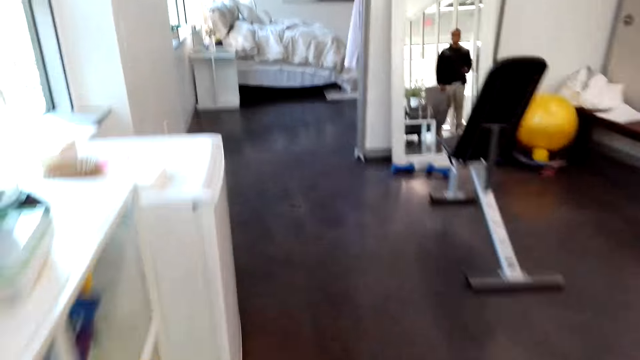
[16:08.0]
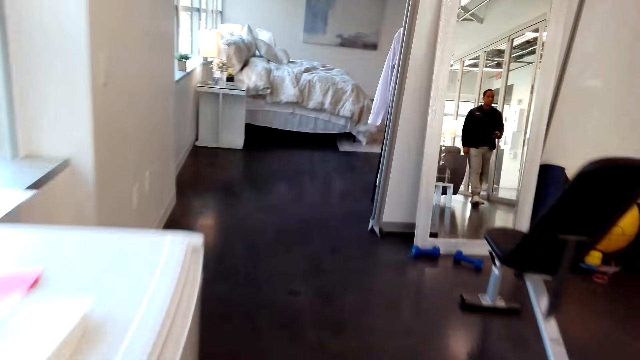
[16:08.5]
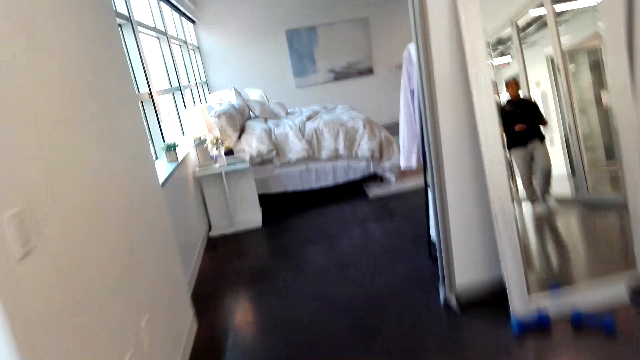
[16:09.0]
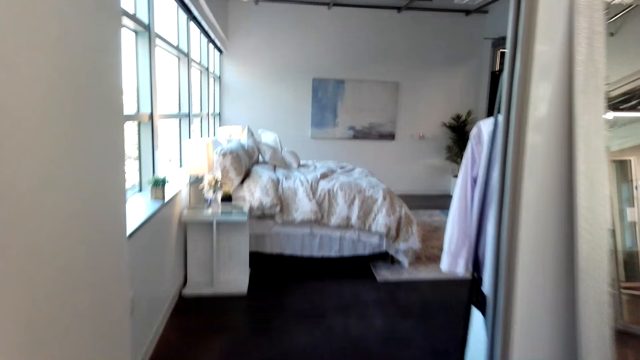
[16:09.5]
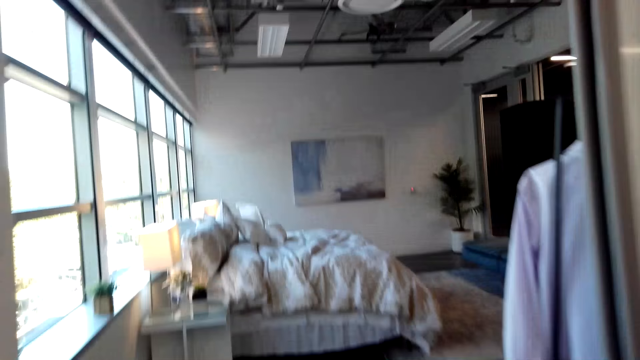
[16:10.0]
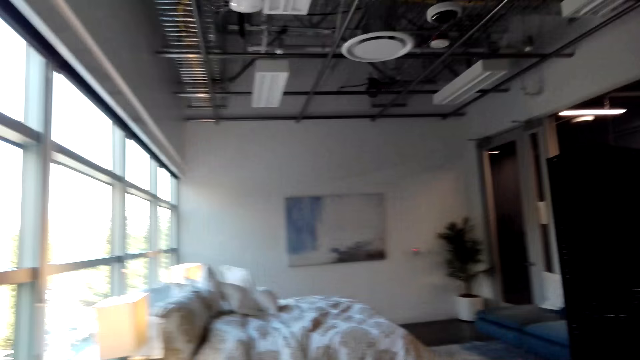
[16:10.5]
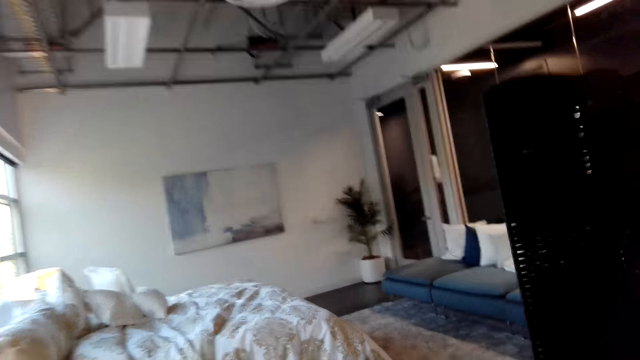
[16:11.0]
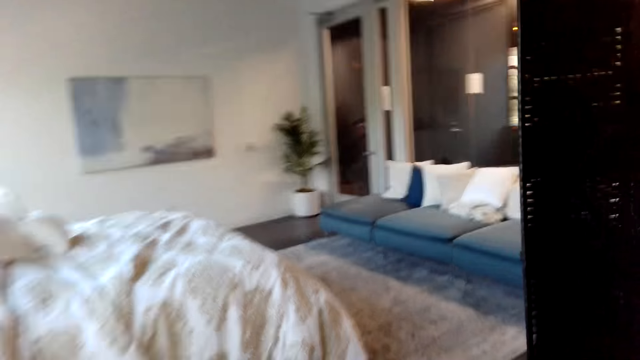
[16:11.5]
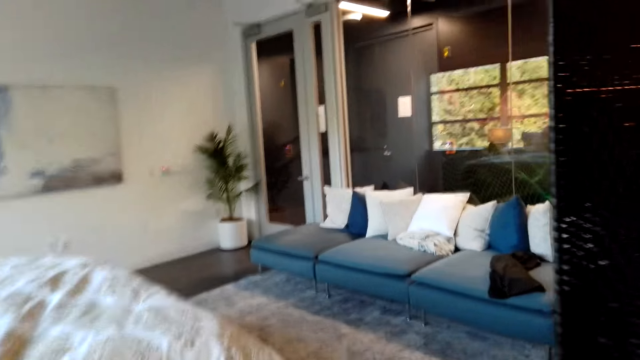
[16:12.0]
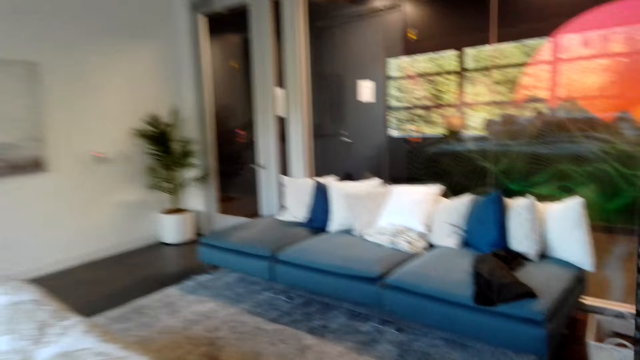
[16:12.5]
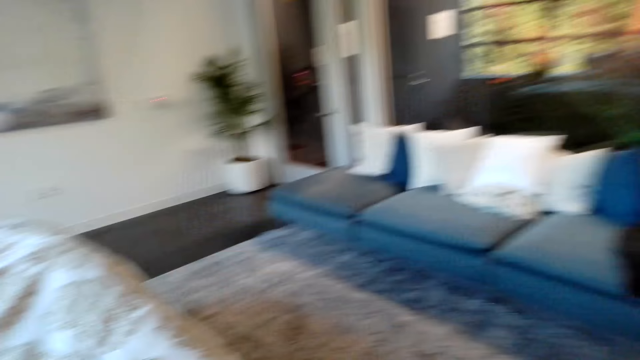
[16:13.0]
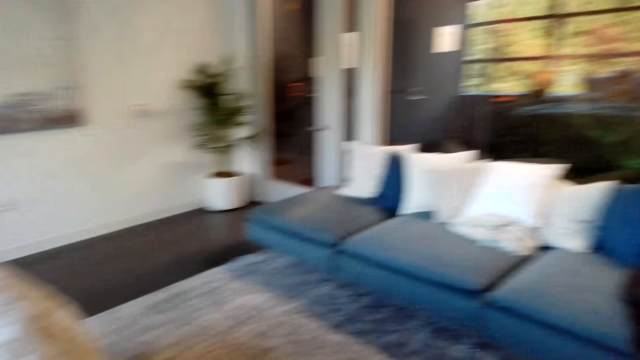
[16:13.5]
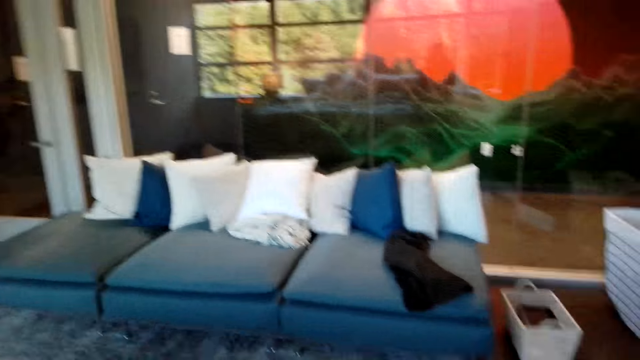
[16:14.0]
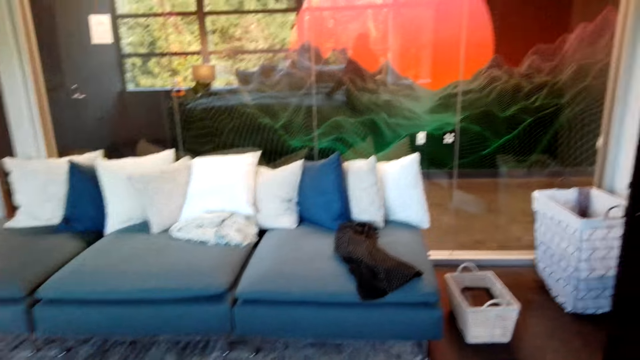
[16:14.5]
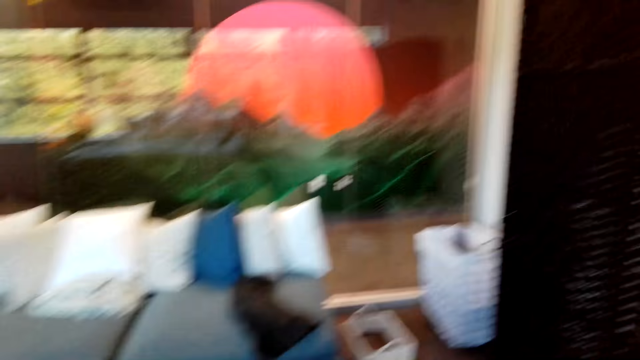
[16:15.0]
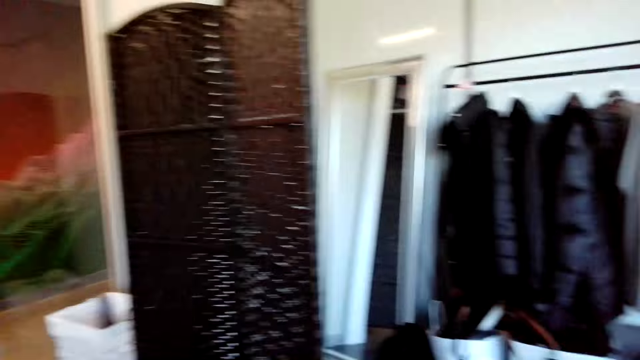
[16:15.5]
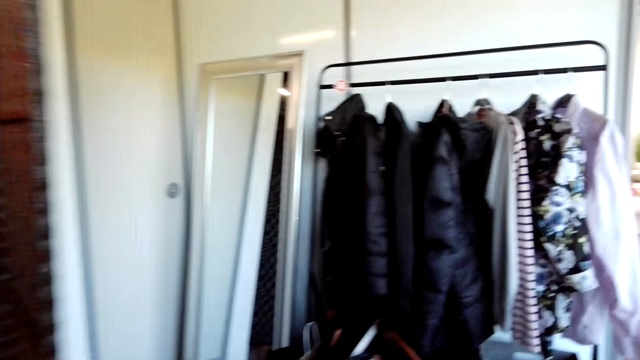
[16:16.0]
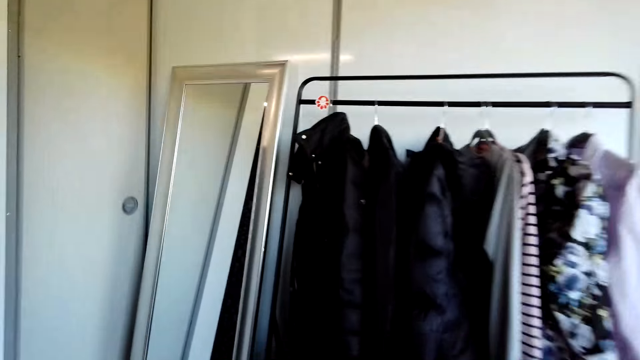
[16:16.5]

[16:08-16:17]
A person walks to the door. The person moves the hand to the face.

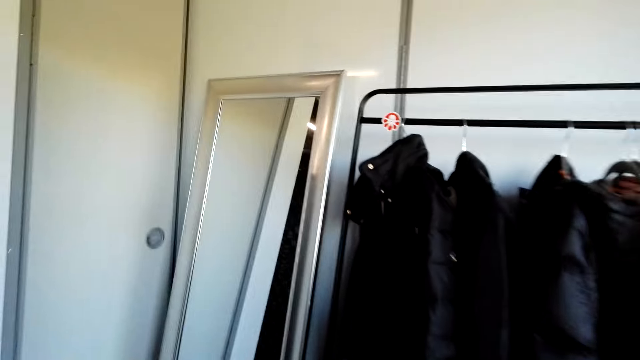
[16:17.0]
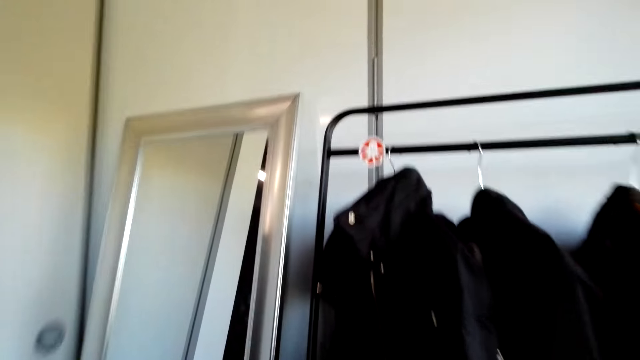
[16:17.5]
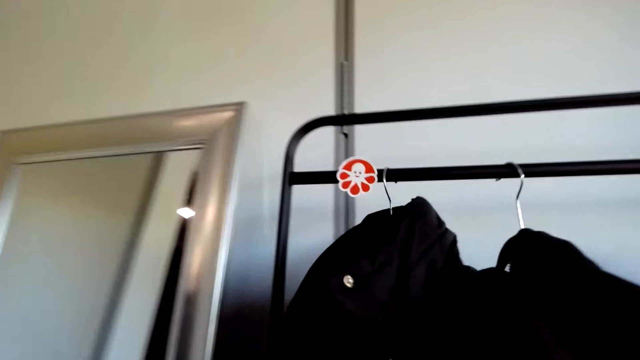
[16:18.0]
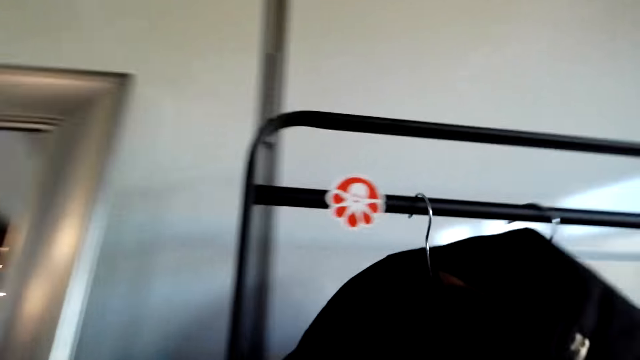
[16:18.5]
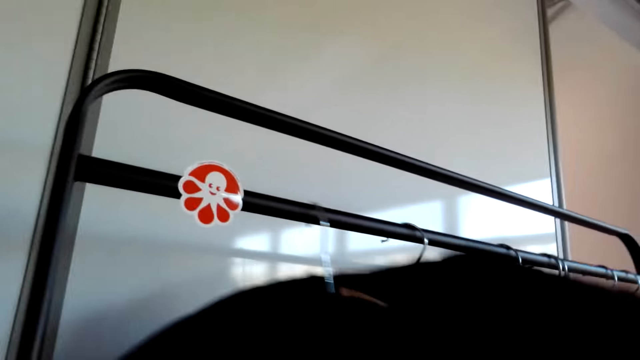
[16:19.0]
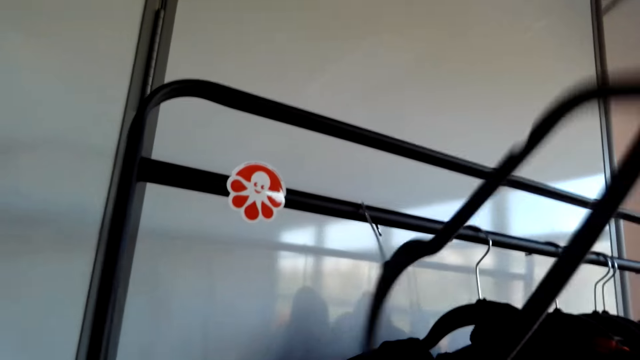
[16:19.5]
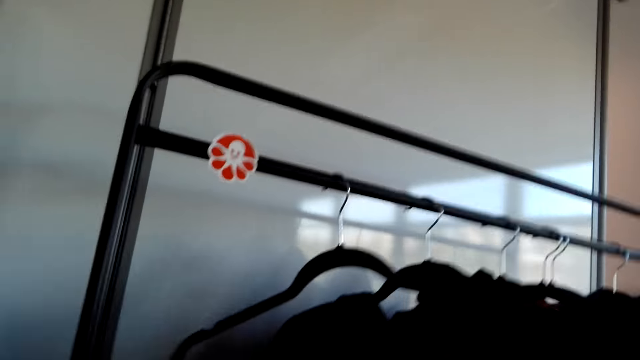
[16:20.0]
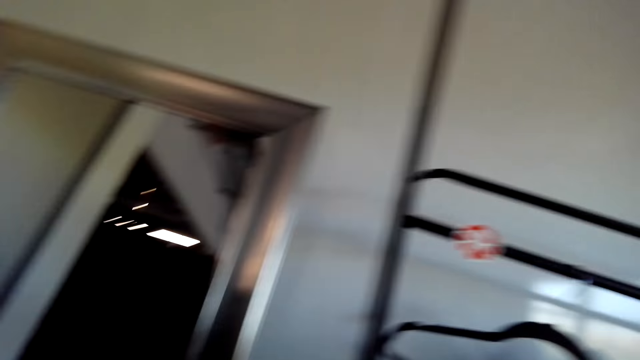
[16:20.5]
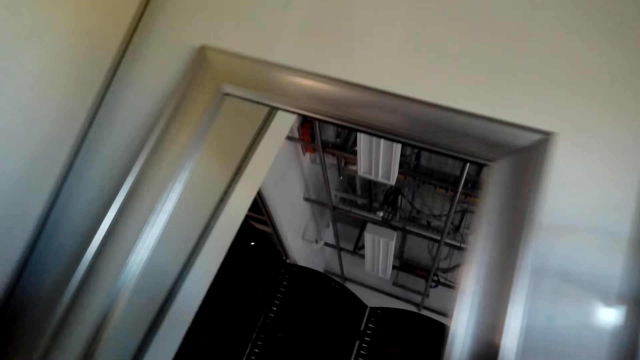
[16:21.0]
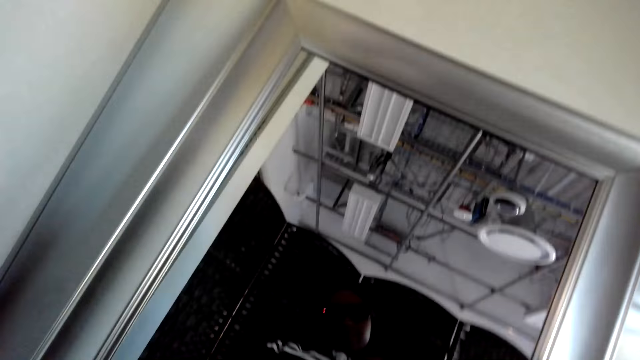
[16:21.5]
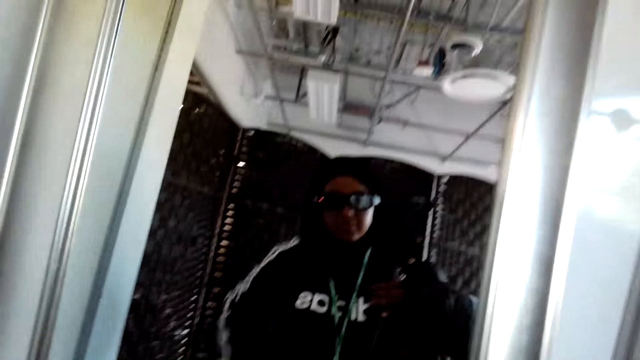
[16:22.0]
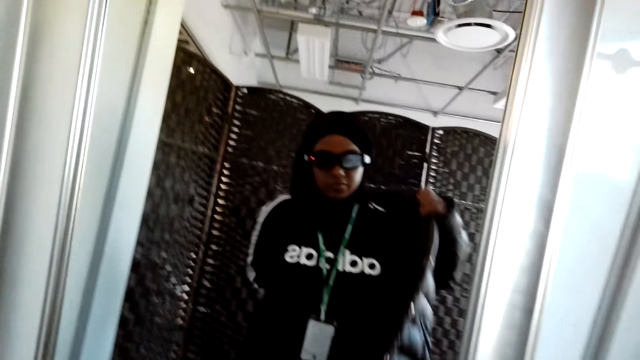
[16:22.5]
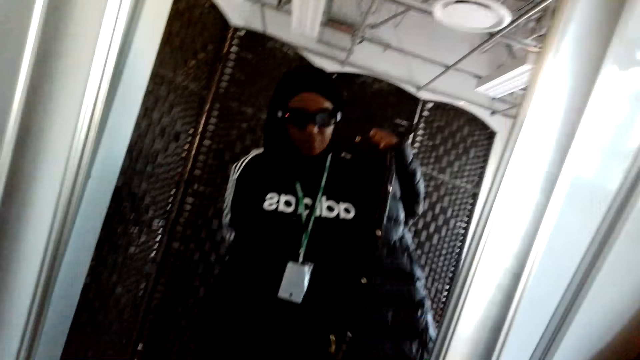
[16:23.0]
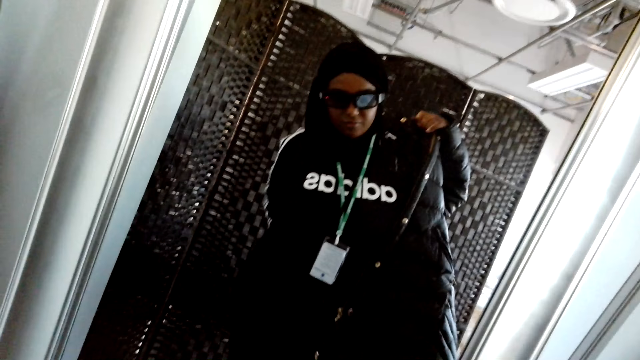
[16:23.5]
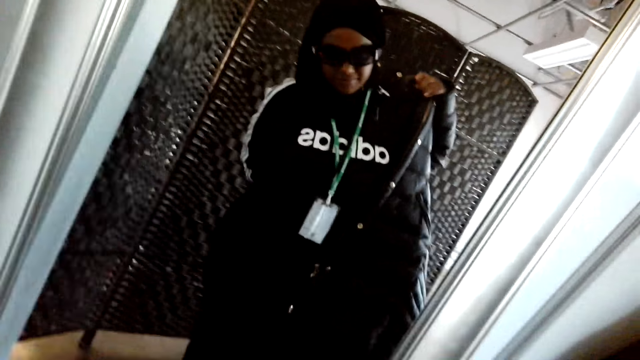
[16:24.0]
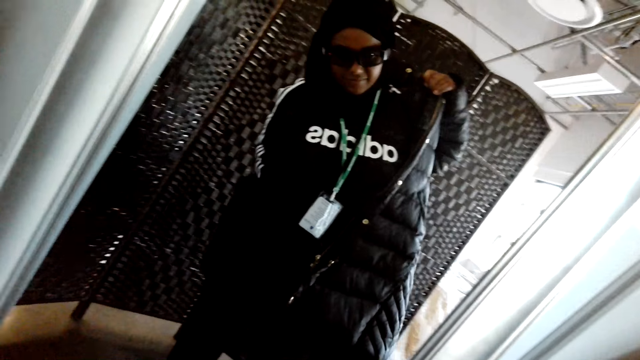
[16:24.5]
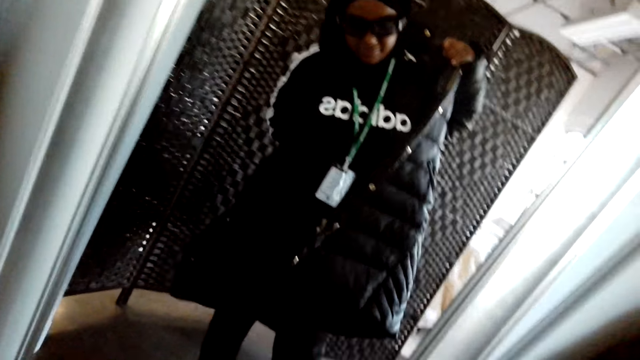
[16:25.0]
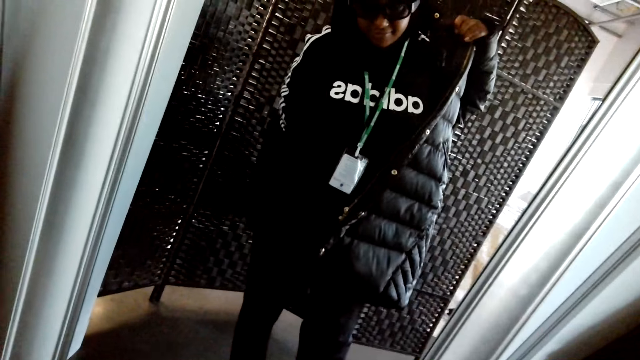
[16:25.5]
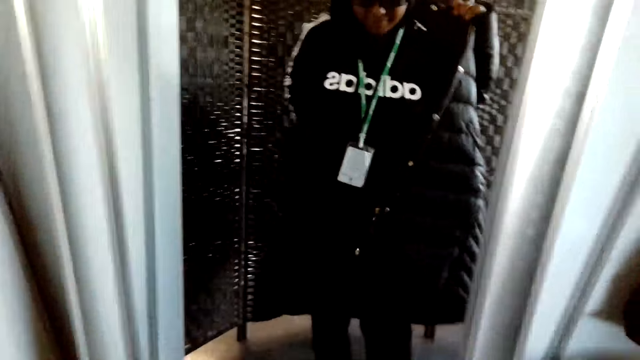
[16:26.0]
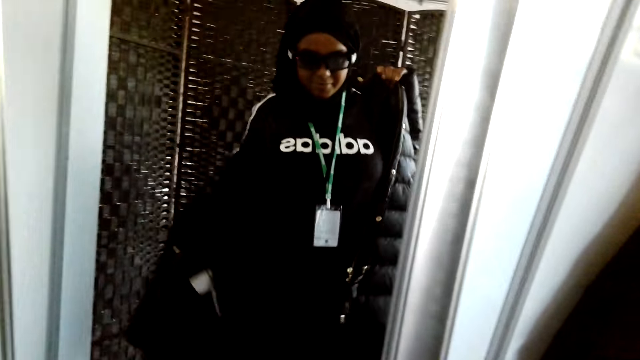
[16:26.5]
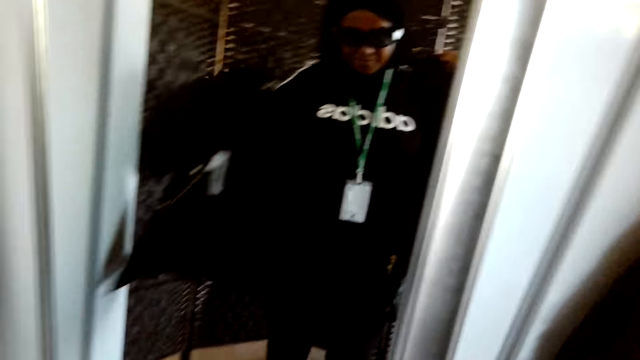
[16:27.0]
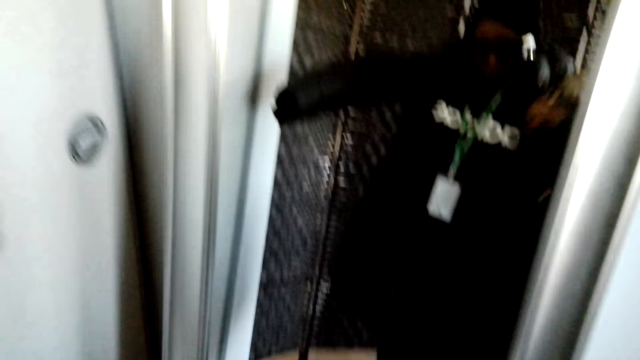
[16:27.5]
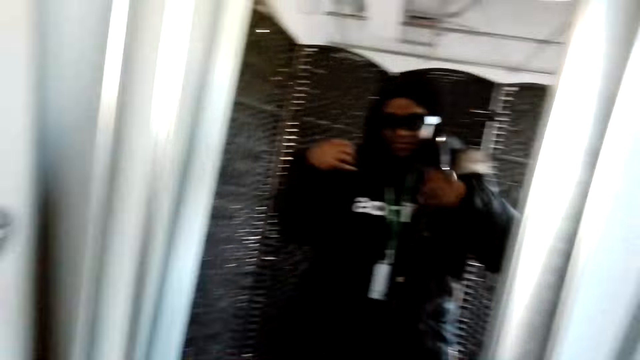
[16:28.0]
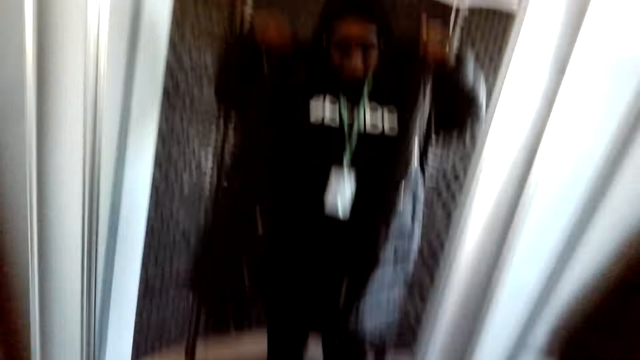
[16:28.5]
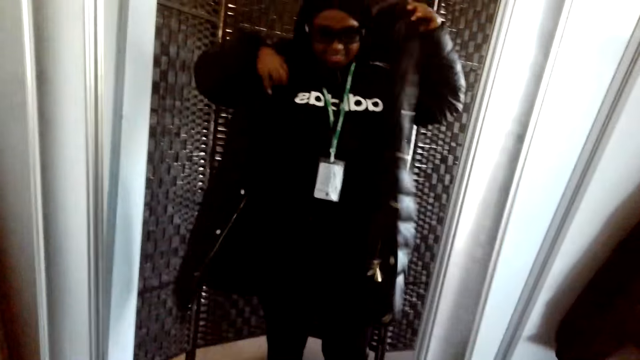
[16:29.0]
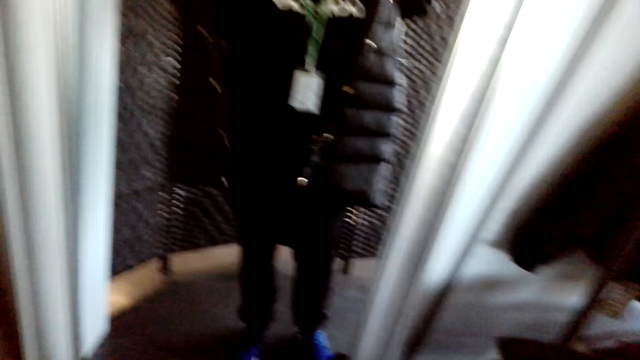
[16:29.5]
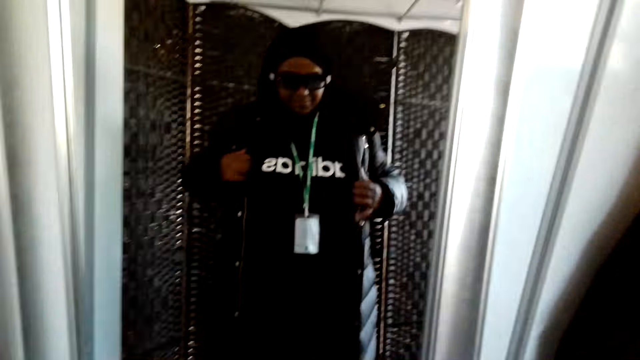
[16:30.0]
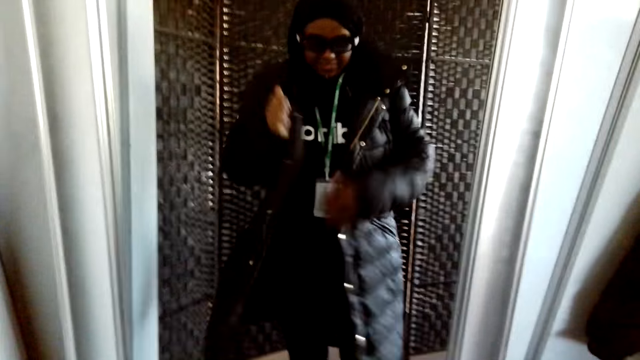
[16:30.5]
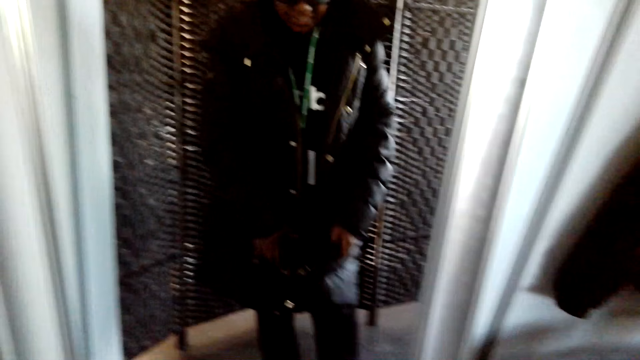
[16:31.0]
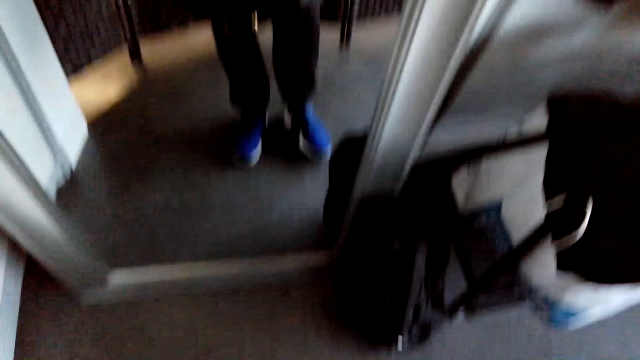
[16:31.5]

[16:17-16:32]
The camera wearer removes the jacket from the hanger. They put on the jacket. They move the jacket.
